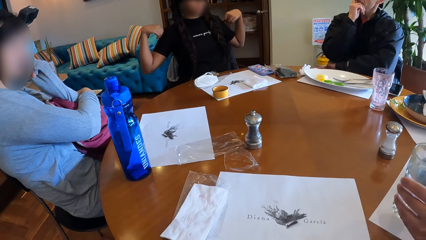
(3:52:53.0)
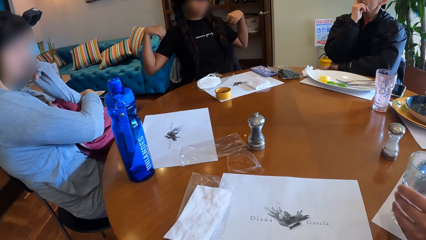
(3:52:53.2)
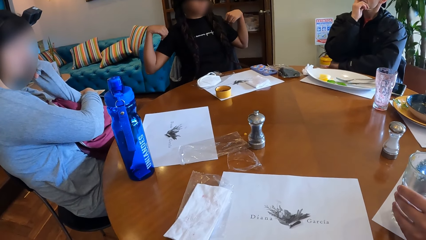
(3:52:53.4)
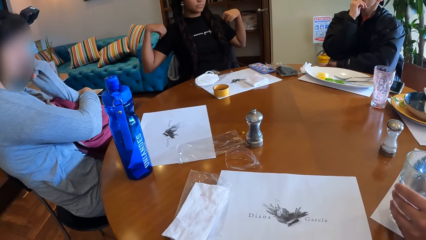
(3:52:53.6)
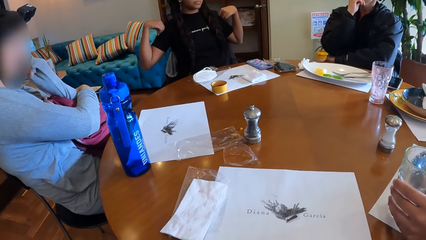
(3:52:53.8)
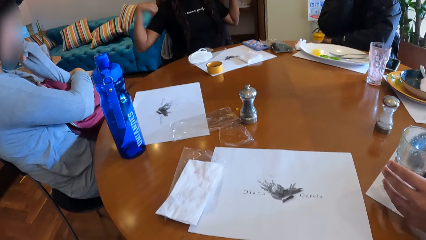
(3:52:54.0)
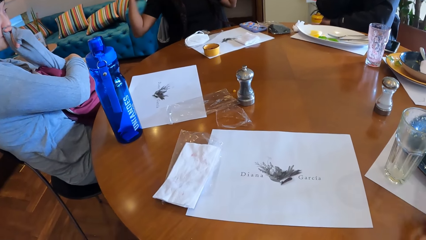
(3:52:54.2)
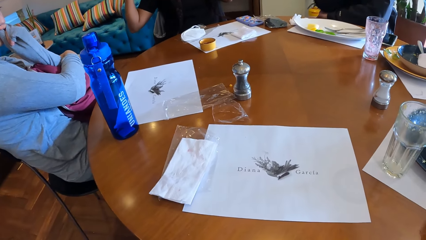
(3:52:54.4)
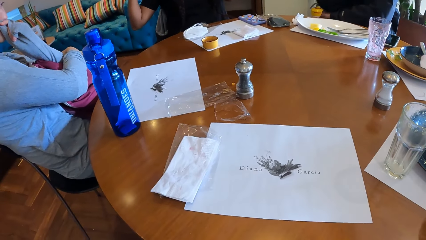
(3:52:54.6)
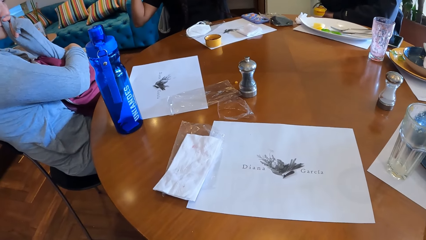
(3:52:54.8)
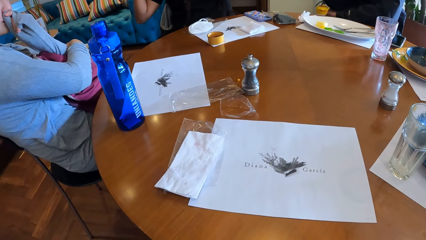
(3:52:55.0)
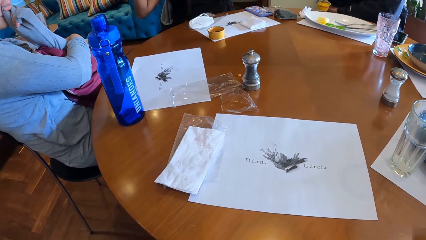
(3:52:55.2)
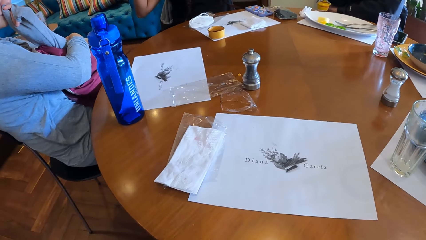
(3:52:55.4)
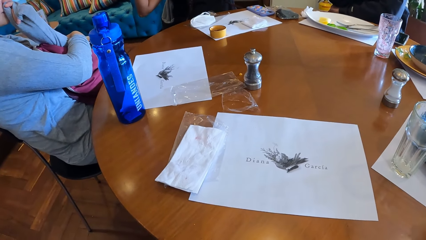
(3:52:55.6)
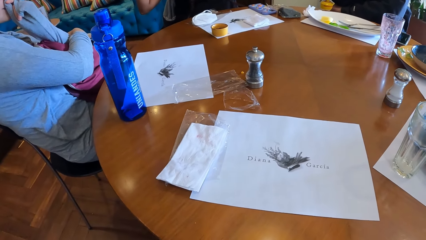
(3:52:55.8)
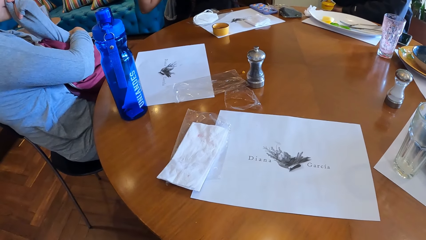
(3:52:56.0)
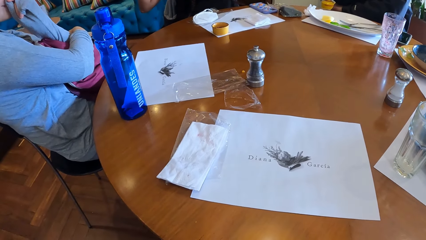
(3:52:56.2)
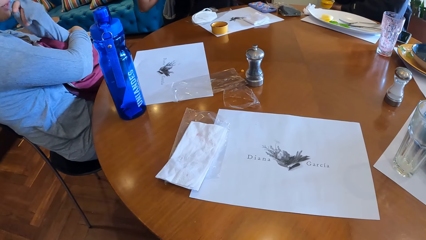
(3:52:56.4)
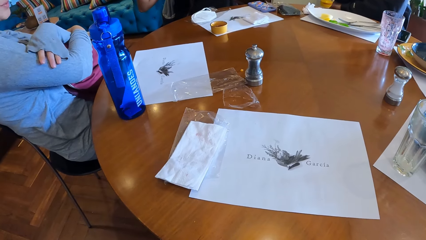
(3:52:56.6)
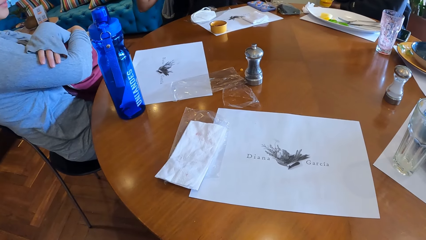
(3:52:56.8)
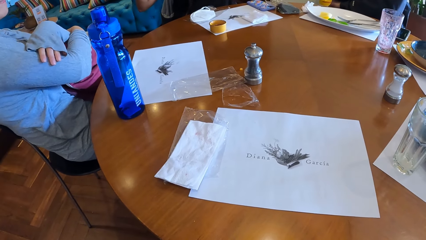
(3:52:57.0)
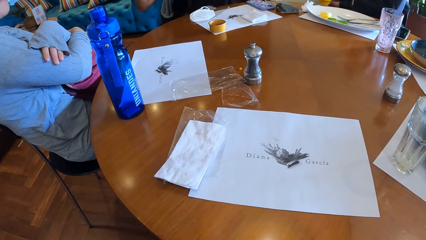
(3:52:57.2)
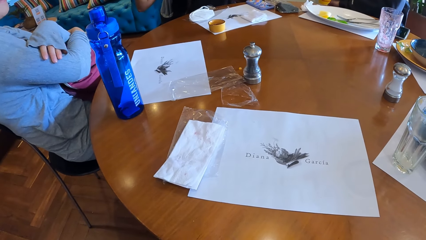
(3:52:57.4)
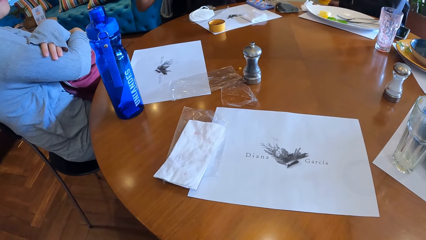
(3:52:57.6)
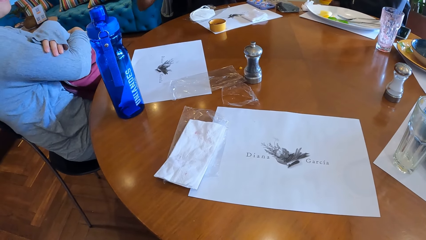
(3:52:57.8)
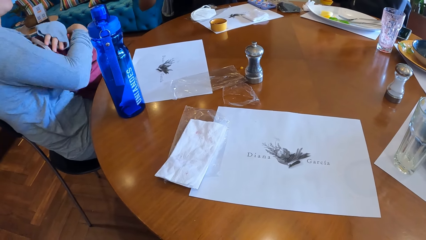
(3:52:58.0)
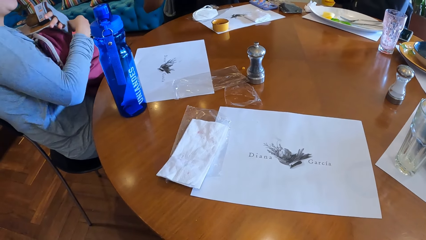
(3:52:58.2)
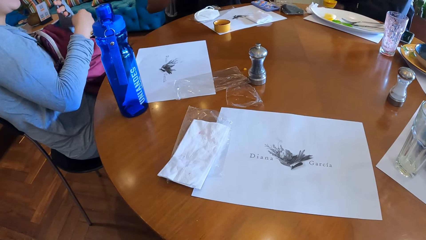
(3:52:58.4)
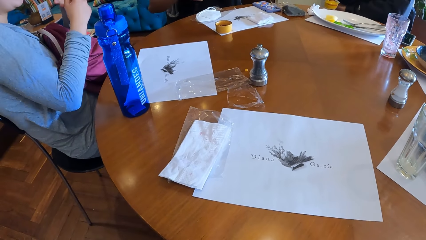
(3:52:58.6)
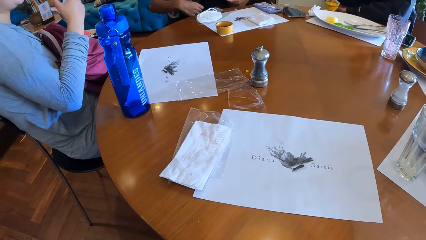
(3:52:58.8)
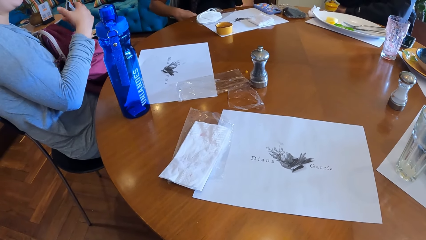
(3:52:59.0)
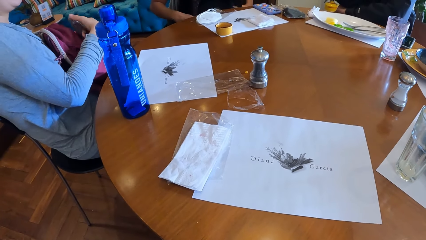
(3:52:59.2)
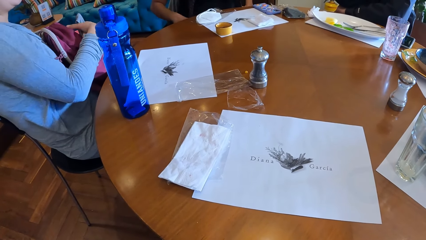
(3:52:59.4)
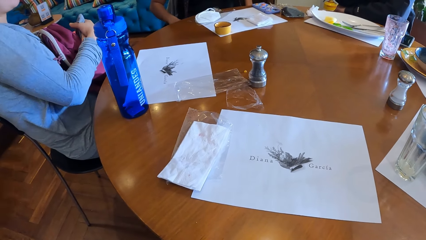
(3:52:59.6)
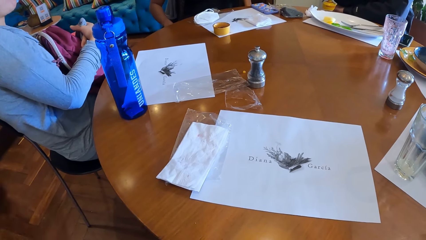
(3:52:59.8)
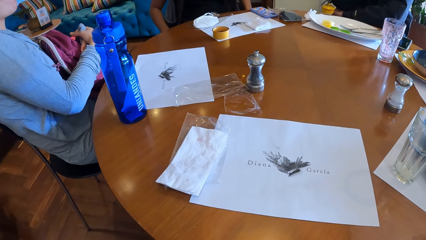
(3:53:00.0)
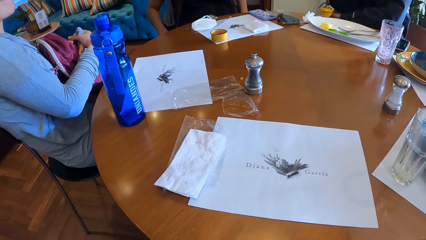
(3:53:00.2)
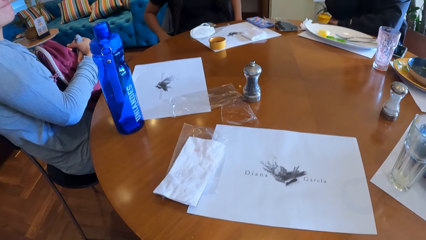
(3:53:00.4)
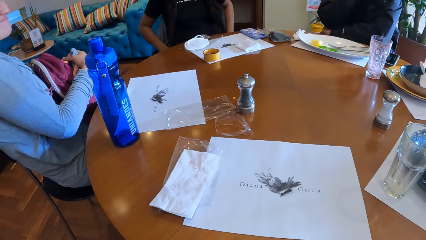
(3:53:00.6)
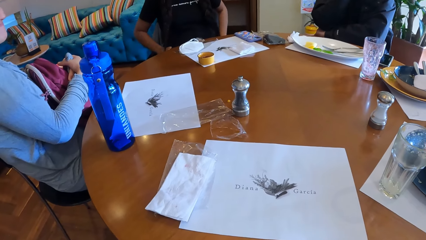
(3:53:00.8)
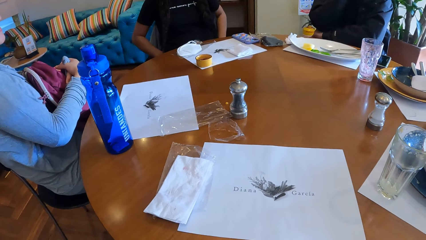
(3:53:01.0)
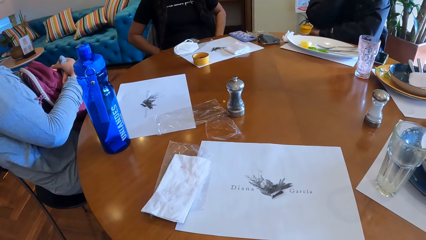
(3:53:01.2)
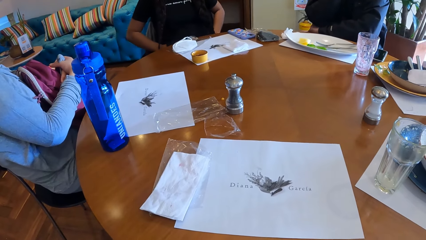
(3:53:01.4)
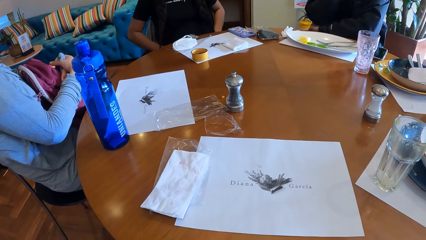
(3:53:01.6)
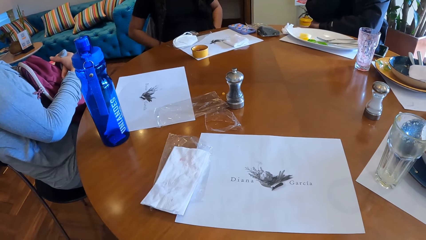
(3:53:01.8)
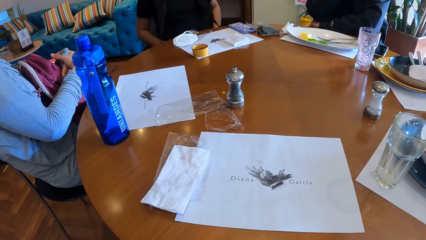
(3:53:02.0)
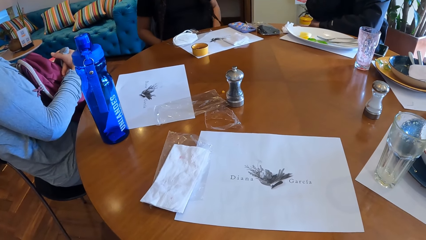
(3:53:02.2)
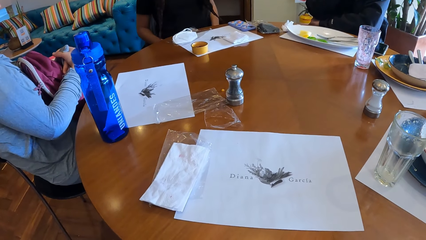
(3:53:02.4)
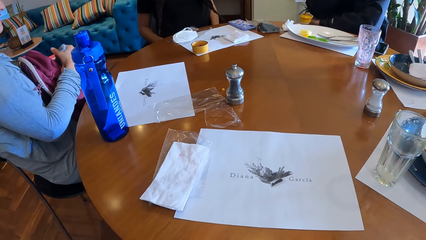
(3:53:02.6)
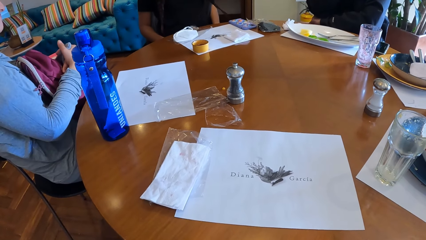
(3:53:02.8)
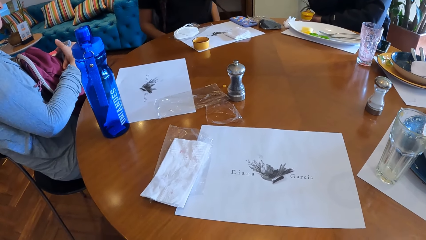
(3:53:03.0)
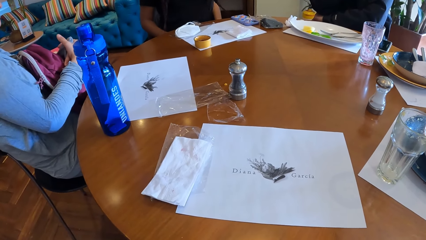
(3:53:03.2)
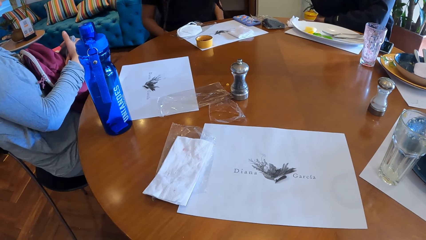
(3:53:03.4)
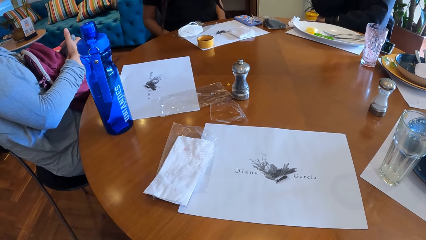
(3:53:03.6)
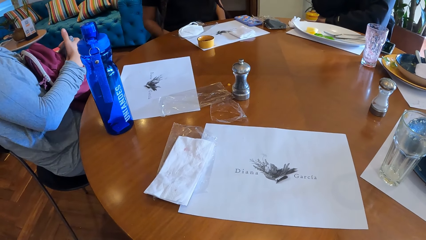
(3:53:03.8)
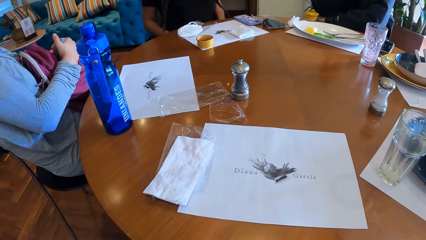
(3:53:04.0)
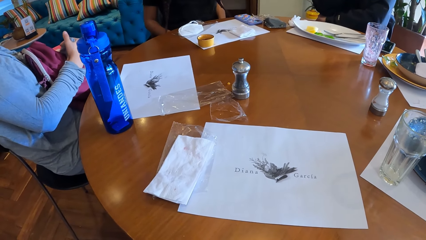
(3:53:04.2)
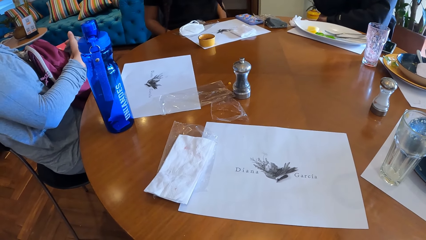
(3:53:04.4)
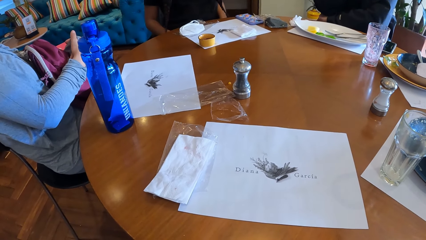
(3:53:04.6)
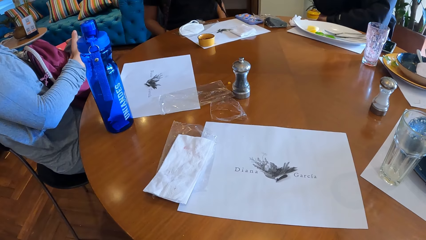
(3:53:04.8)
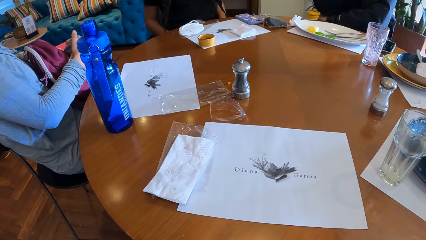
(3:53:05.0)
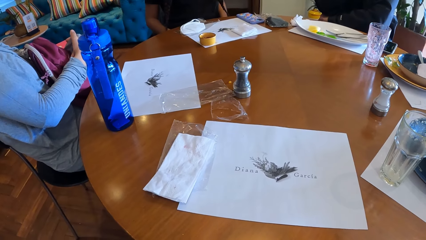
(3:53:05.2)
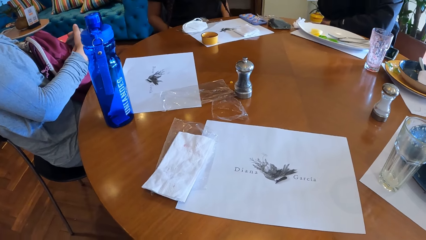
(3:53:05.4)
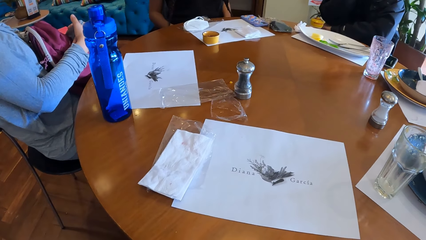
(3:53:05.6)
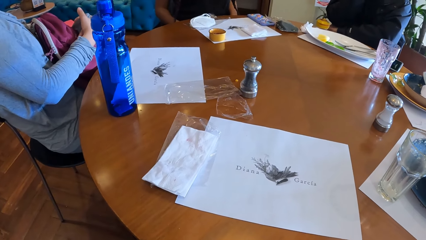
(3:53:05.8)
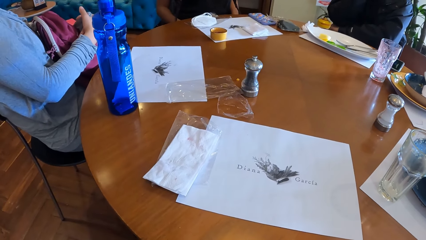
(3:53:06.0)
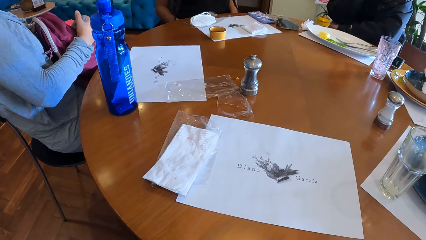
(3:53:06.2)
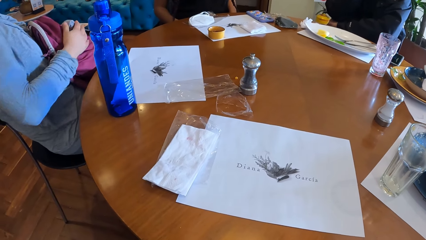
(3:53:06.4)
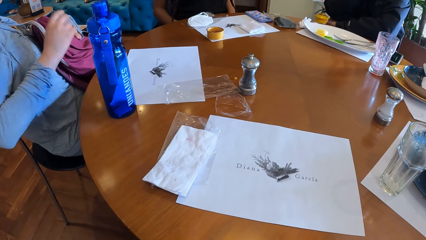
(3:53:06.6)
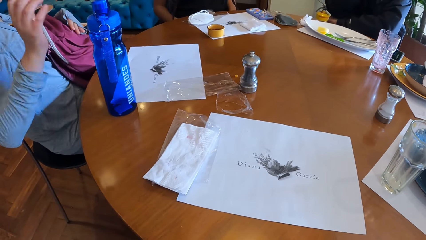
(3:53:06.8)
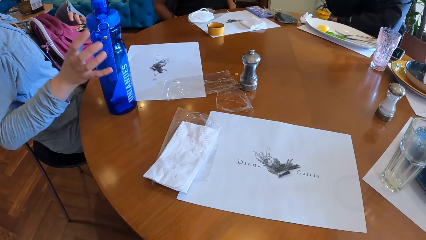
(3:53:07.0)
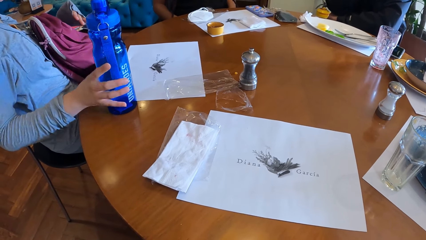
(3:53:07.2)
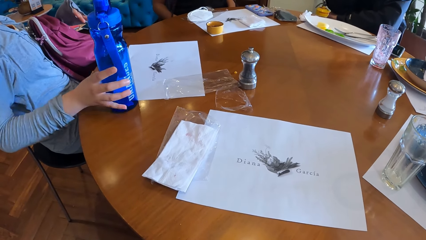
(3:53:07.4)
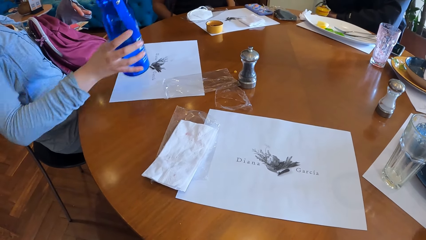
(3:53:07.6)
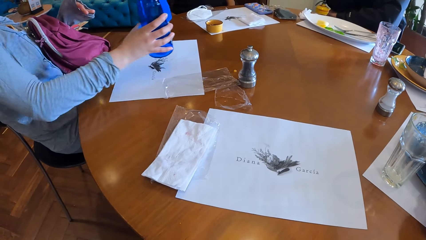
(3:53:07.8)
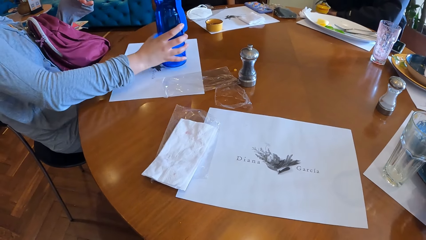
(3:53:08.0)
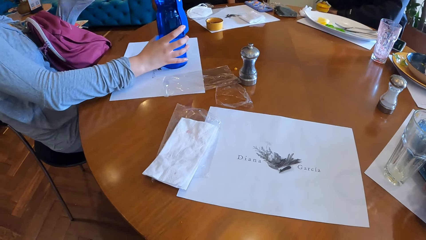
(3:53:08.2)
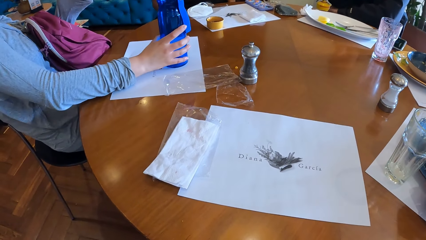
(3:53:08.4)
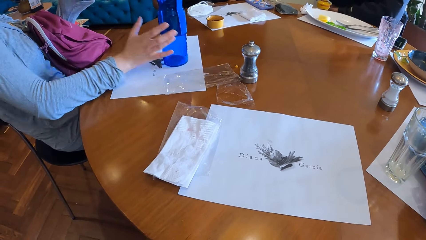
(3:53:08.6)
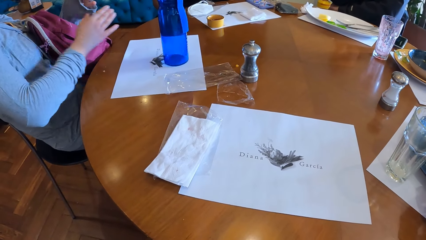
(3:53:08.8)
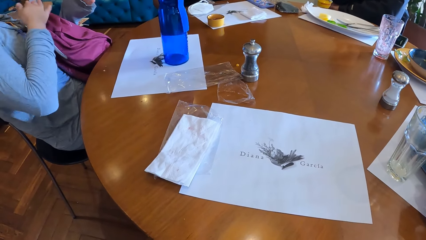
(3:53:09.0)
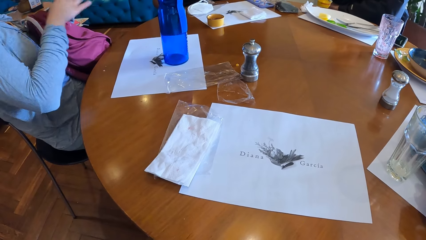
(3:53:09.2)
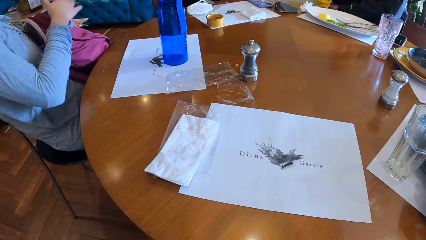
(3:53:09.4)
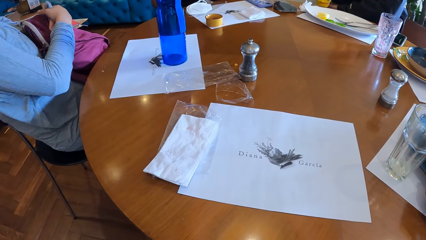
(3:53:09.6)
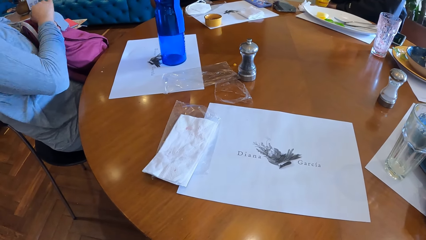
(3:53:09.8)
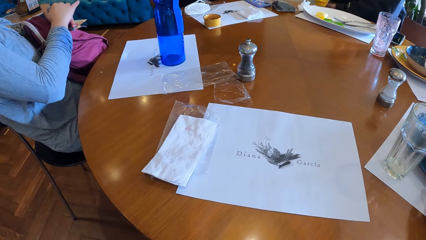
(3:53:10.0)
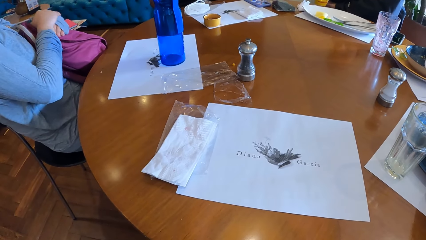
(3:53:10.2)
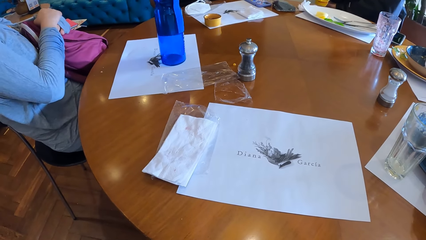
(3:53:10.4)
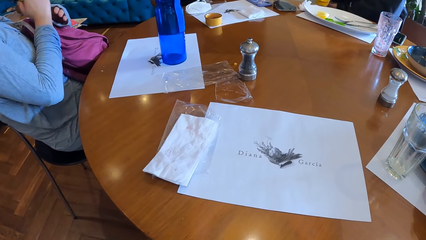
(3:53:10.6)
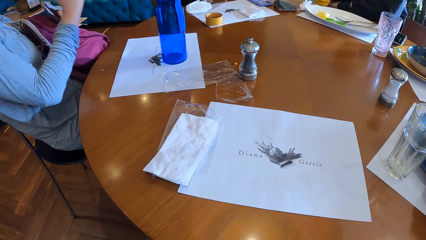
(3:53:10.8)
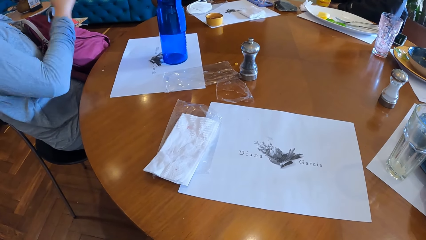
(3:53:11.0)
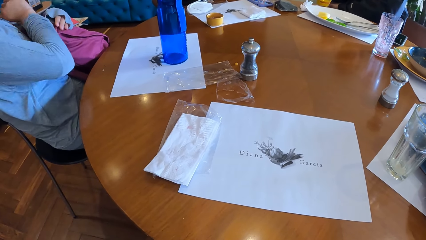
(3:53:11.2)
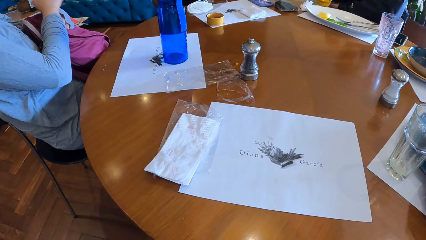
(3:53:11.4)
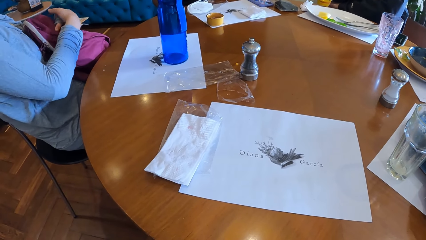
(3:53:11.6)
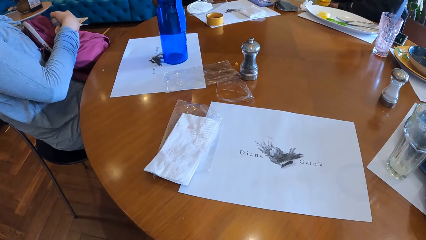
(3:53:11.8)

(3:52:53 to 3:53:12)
The woman places the glass cup in her left hand on the table. The camera wearer puts the glass on the table. Another woman picks a bottle from the table with her right hand and places the bottle in her right hand on the table.
